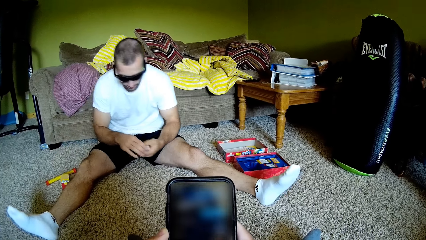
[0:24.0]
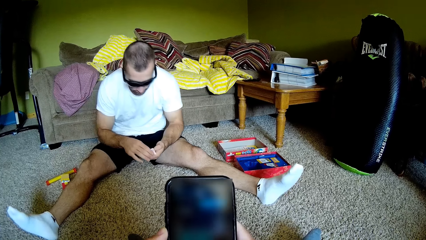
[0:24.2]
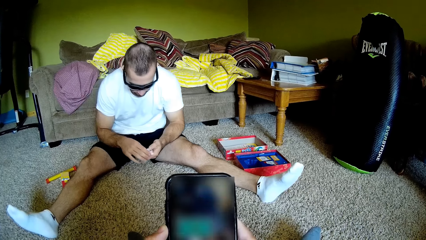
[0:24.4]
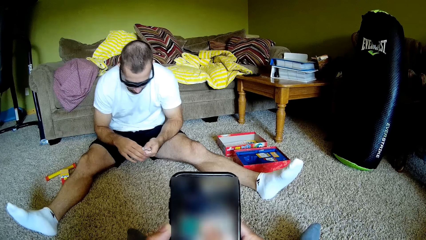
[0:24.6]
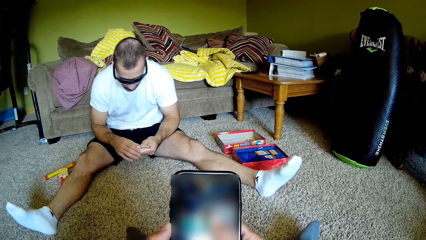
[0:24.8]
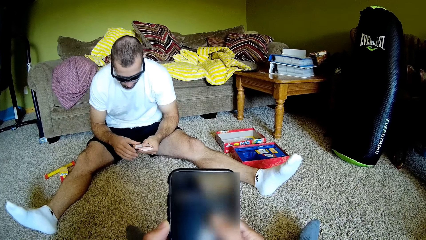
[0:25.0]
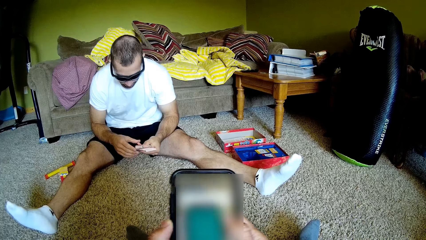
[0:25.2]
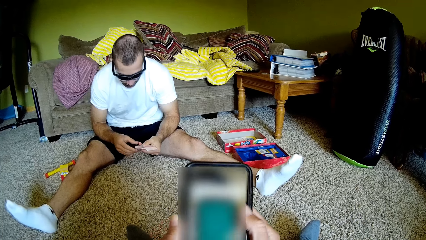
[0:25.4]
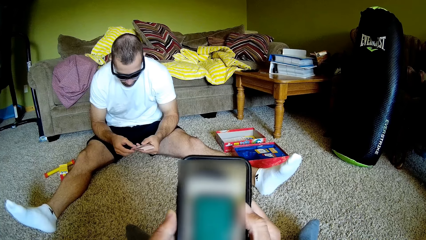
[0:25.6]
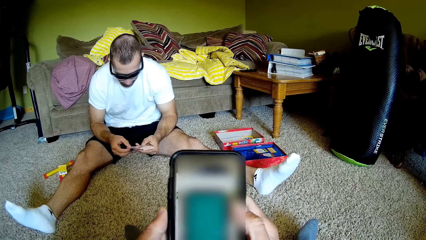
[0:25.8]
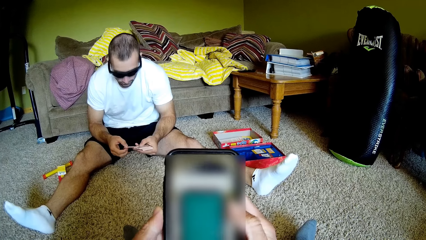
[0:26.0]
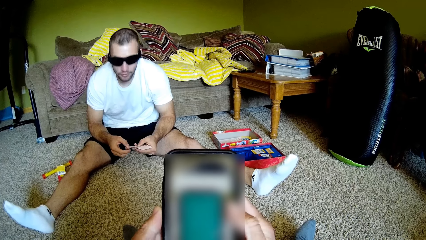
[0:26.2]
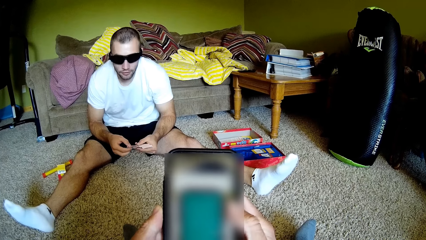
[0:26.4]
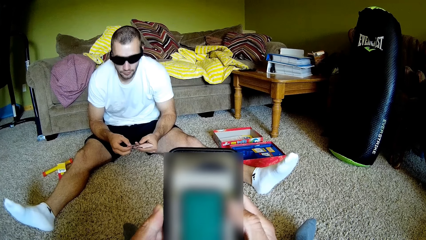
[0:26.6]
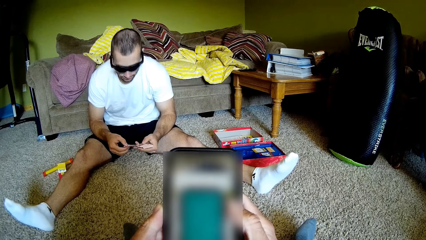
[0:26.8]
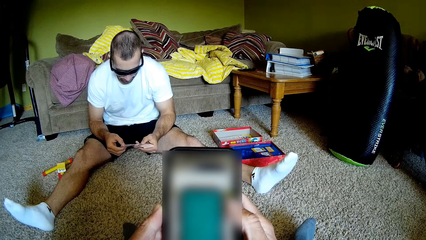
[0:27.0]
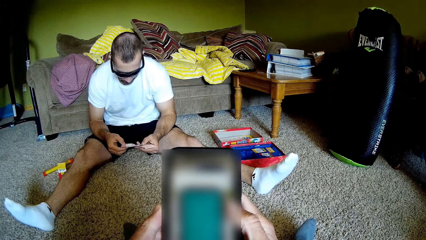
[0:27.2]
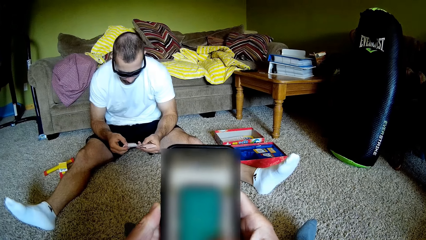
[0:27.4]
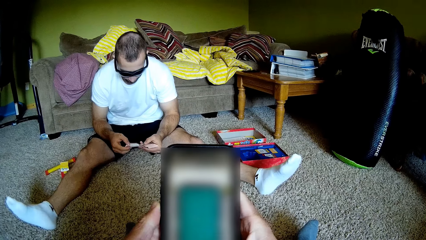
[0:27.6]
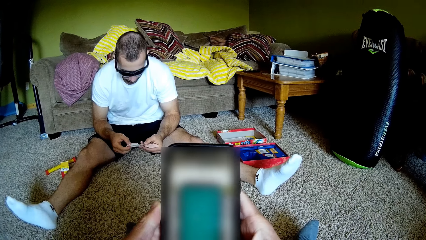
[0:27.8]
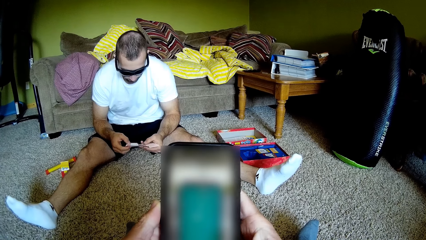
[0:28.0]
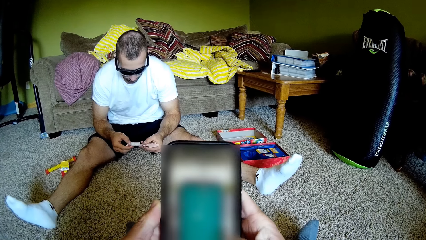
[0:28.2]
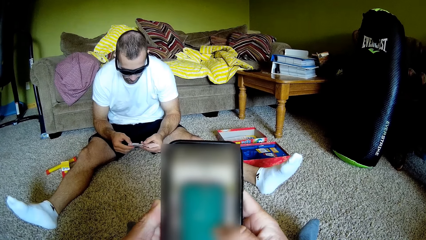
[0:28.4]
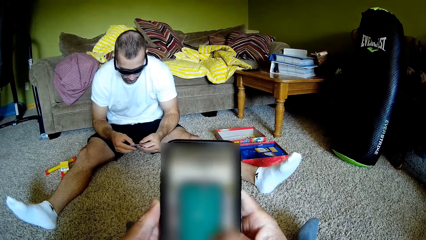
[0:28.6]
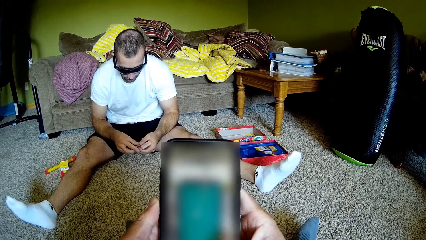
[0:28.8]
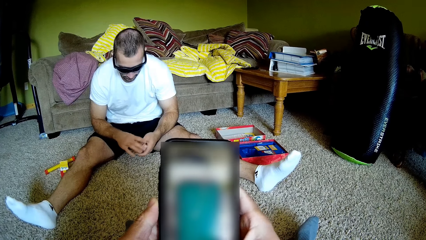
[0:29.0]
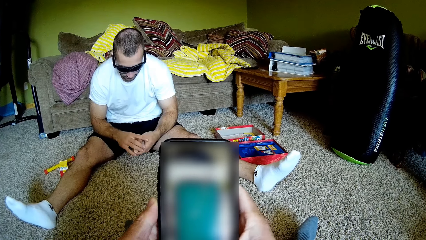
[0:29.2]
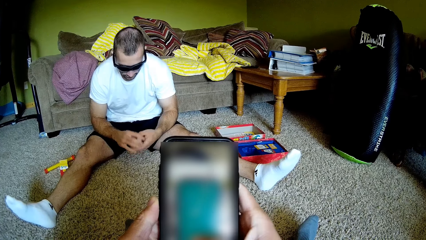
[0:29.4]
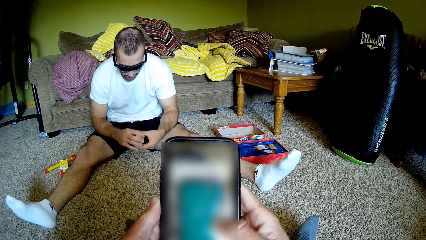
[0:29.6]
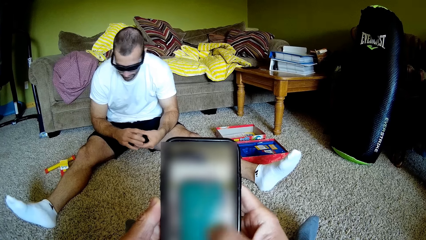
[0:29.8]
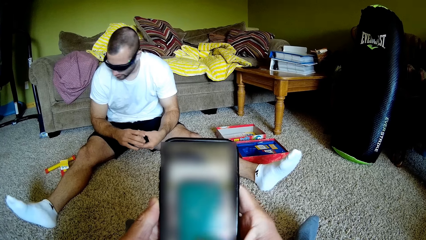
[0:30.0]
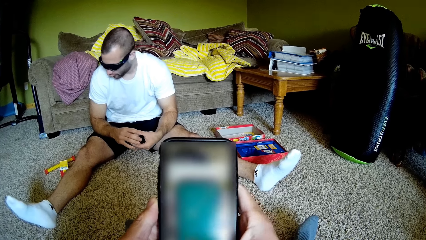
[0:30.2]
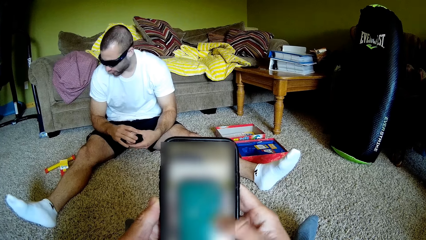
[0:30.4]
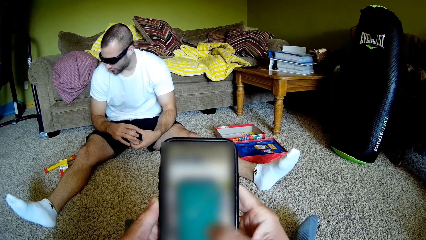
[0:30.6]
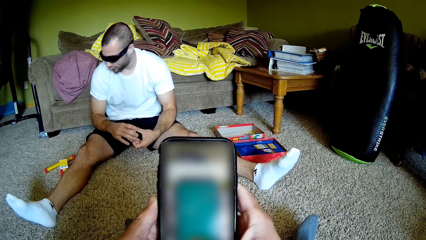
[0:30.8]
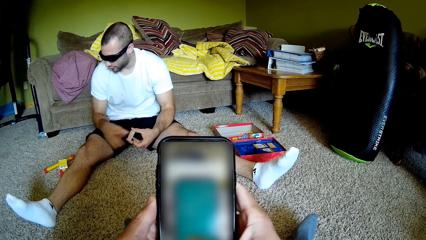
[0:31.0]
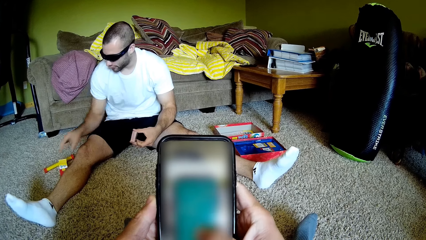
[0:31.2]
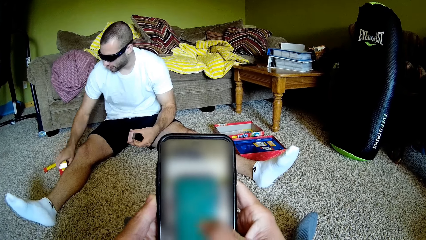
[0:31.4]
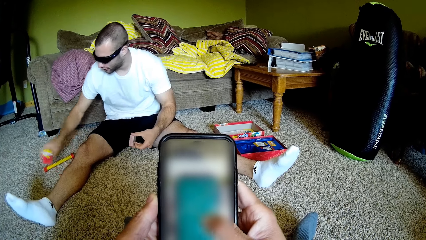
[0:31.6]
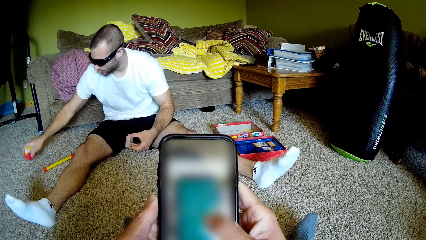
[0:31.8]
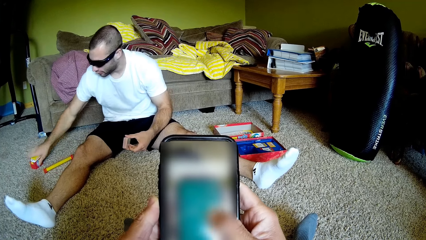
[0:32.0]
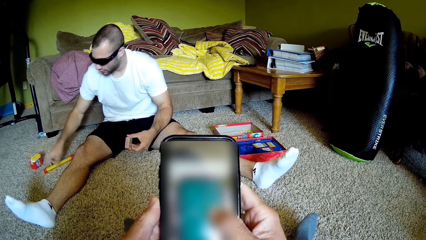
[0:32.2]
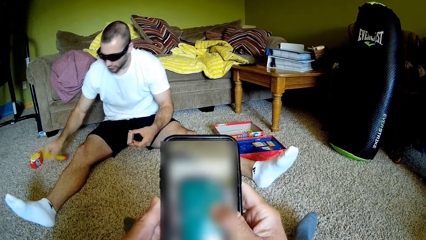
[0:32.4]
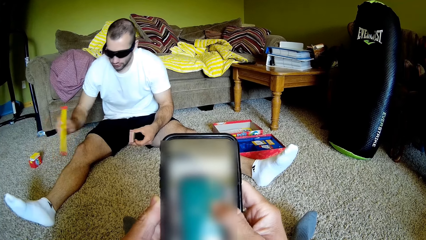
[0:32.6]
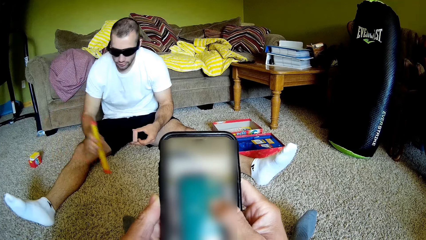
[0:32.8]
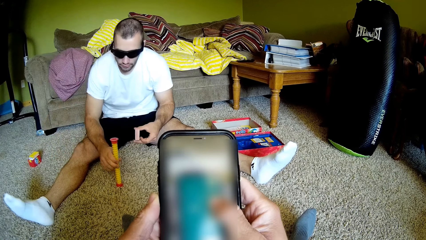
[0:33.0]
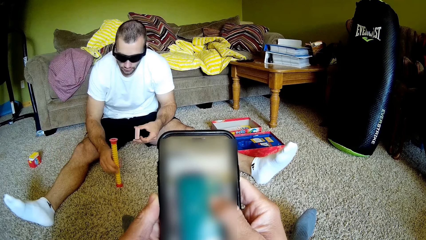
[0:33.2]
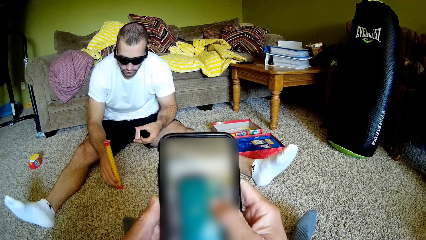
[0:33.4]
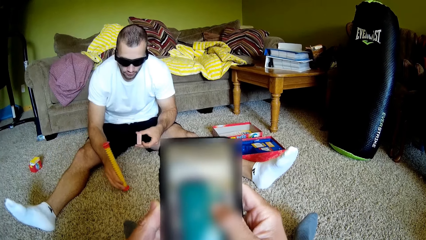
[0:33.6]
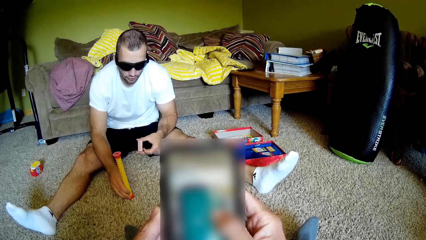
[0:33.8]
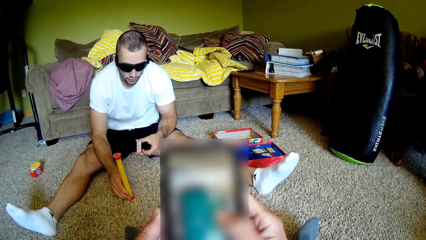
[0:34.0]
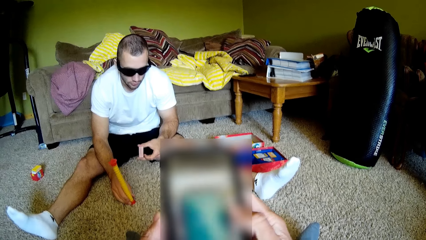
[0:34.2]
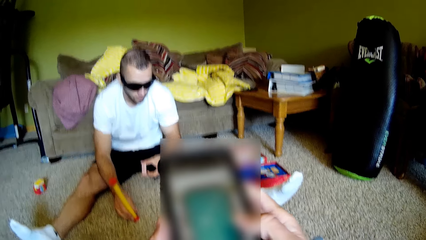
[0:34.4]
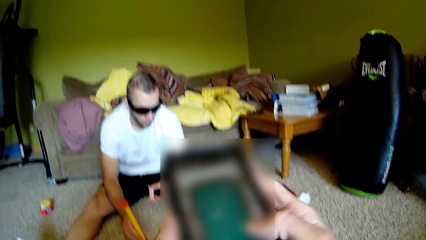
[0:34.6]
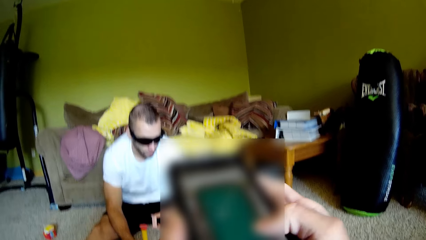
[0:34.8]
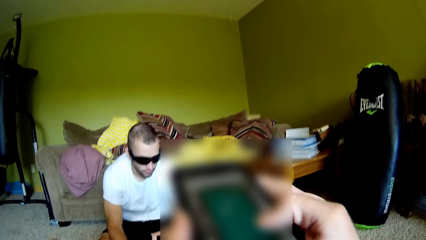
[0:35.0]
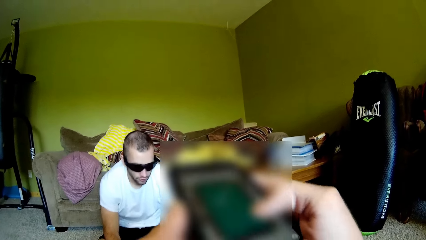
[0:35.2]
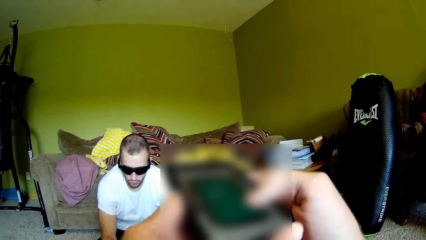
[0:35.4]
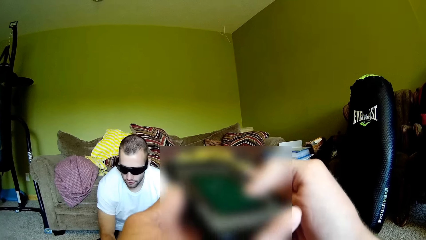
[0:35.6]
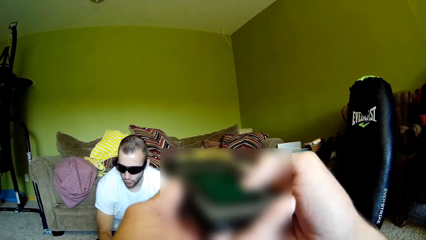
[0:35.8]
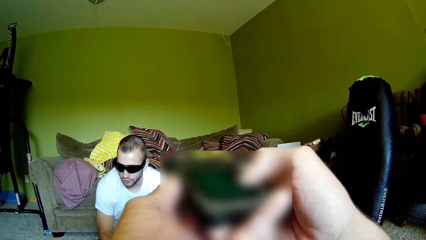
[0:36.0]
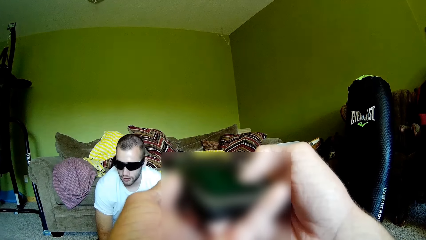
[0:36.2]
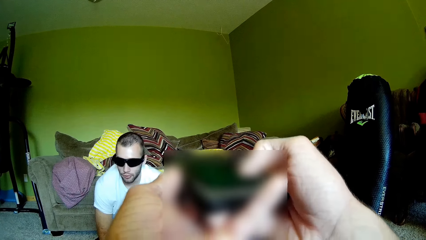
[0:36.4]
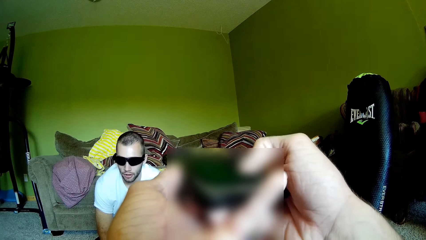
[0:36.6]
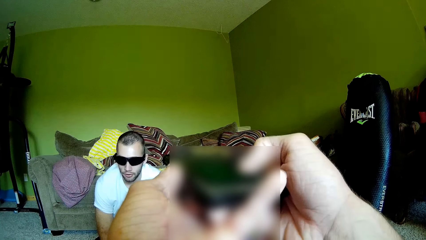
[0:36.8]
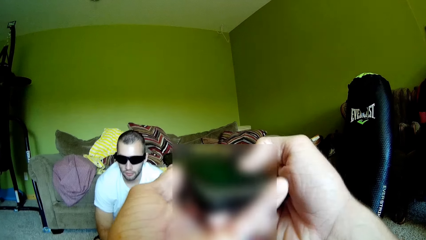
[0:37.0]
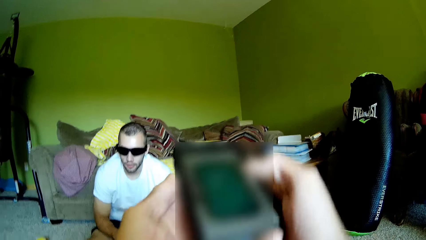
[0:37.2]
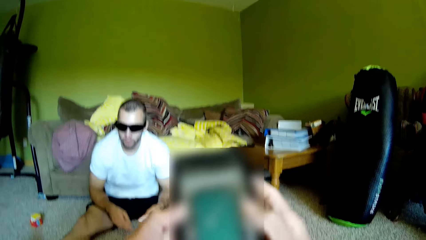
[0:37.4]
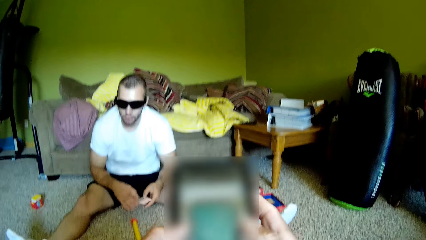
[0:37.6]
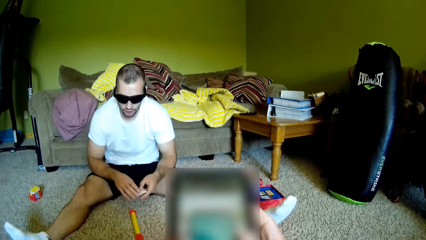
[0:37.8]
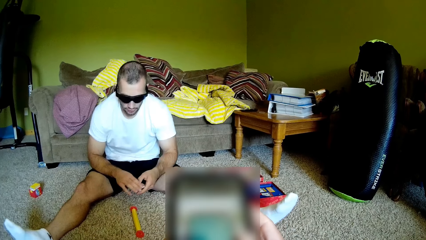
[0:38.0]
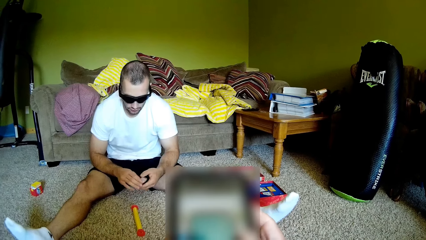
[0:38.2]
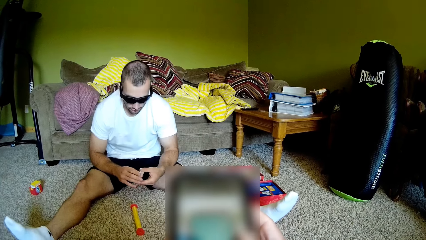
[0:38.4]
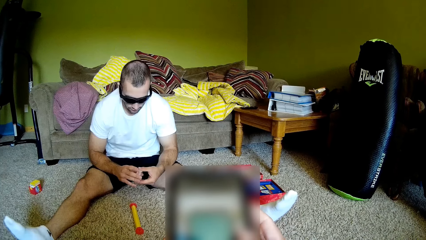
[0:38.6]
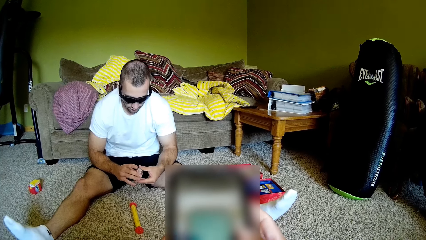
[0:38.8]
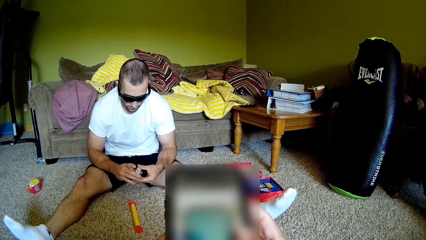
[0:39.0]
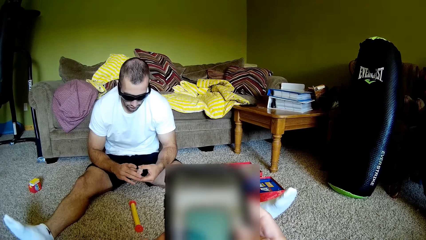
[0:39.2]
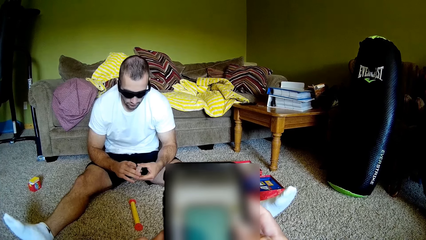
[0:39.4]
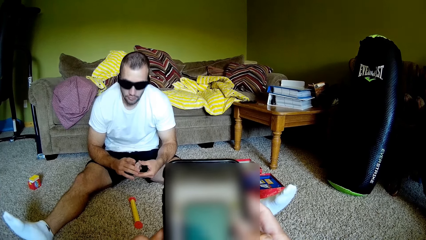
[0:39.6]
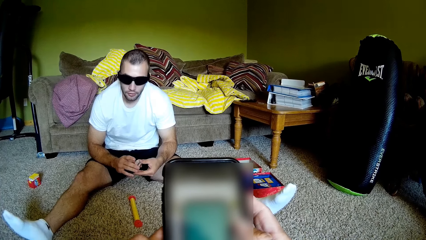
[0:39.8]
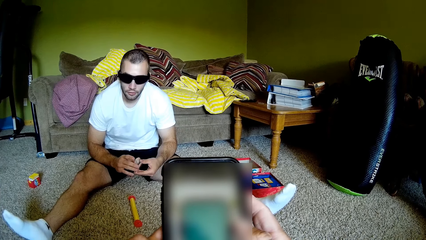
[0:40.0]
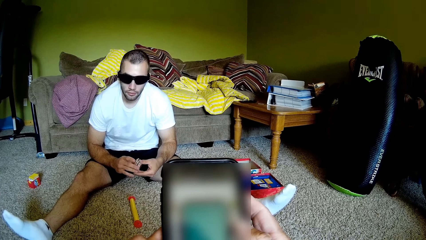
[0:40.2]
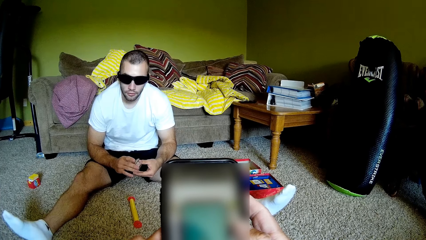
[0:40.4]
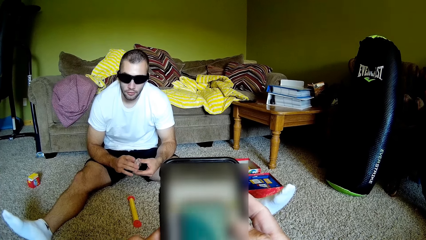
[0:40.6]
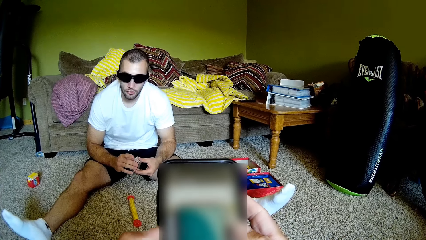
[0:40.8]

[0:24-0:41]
A man holds playing cards. The man picks up a box of playing cards. The man picks up a plastic magic staff. The man puts the plastic magic staff on the floor. The man moves the plastic magic staff on the floor. The camera wearer raises the mobile phone. They lower the mobile phone. They operate the mobile phone.
